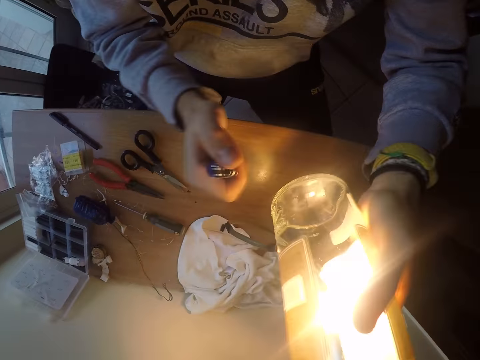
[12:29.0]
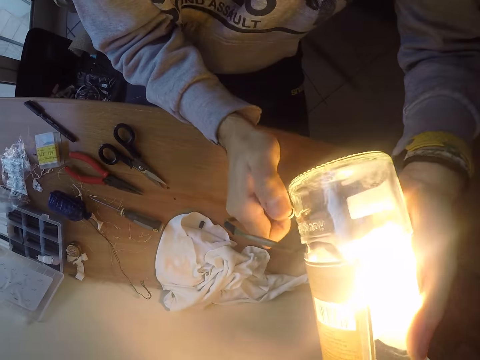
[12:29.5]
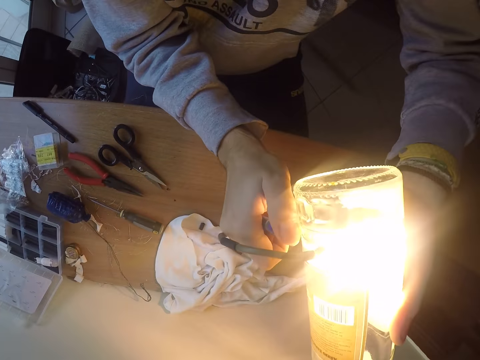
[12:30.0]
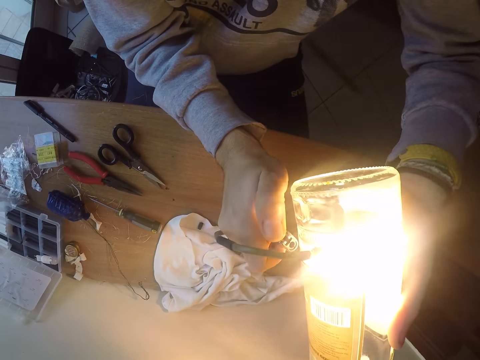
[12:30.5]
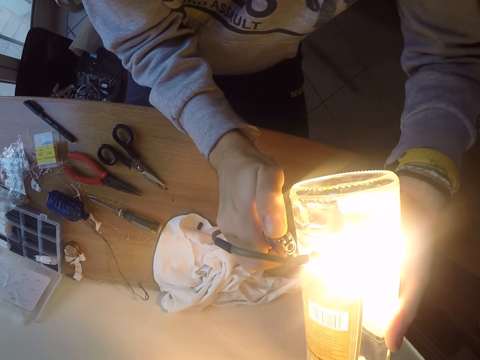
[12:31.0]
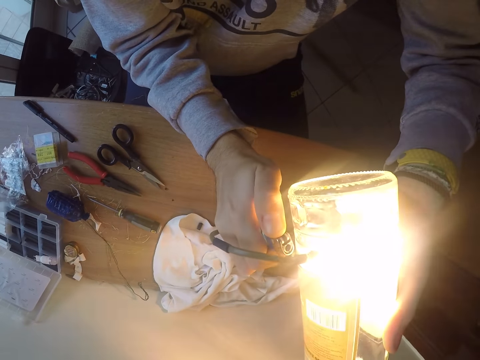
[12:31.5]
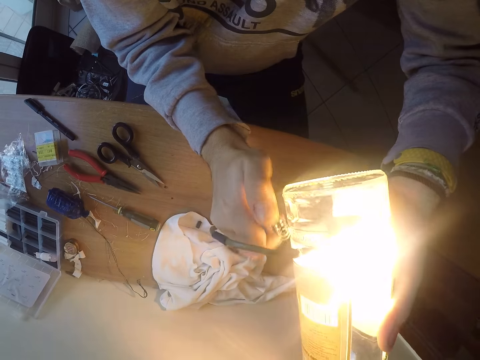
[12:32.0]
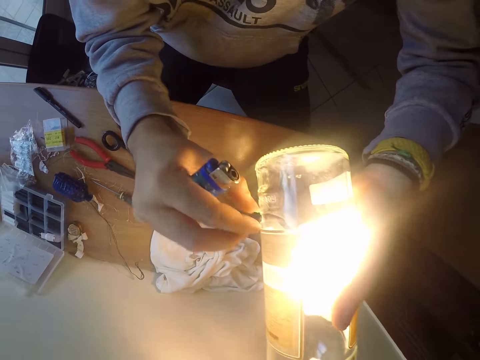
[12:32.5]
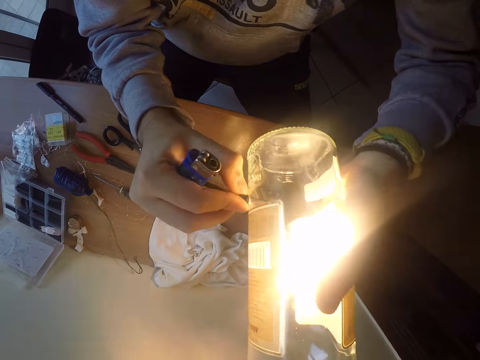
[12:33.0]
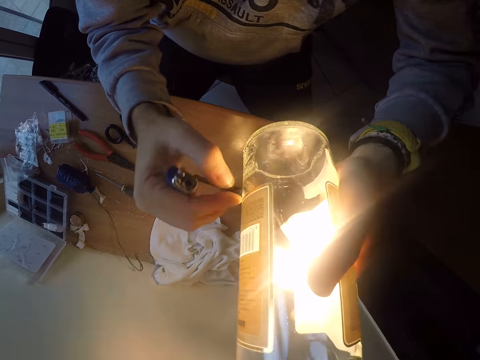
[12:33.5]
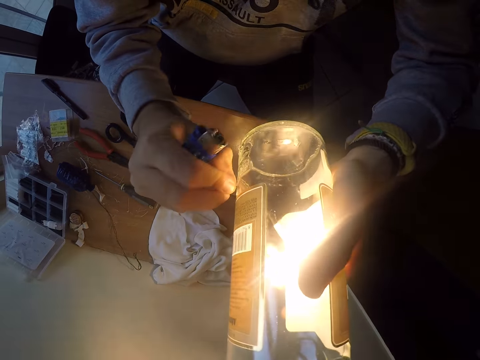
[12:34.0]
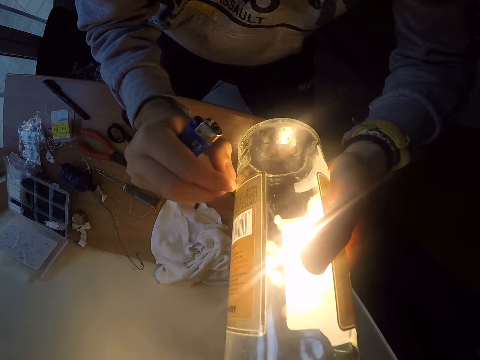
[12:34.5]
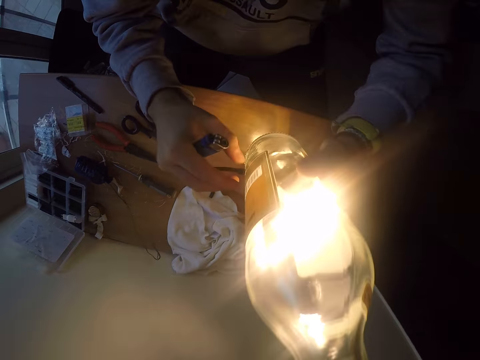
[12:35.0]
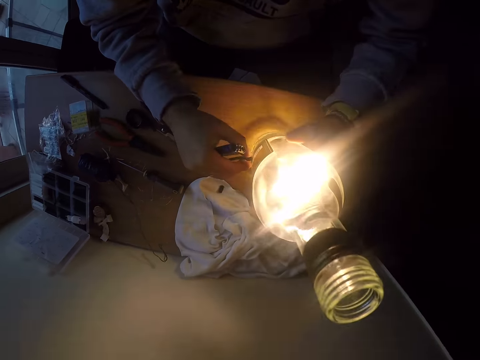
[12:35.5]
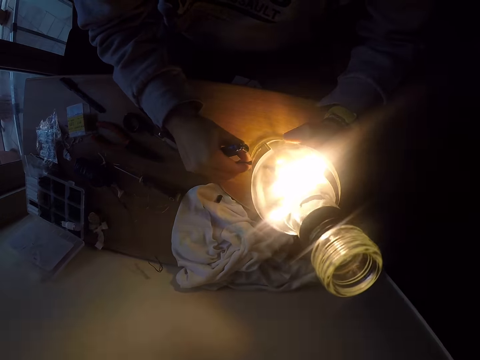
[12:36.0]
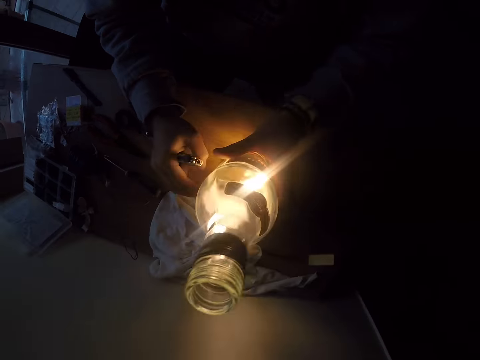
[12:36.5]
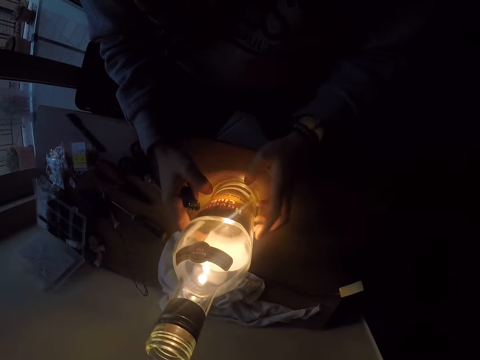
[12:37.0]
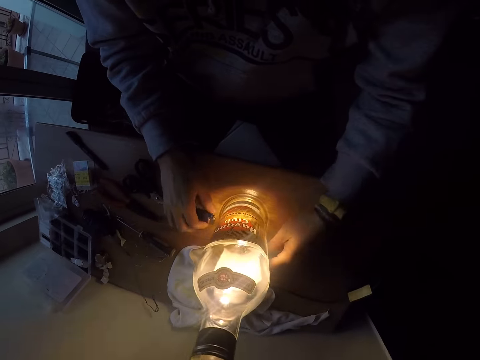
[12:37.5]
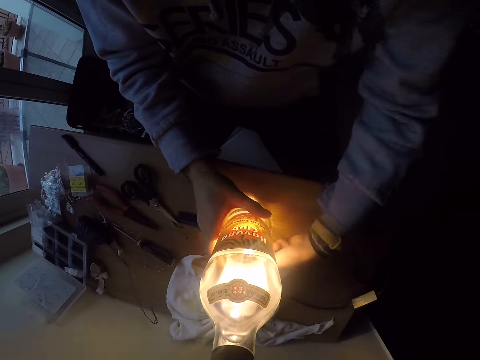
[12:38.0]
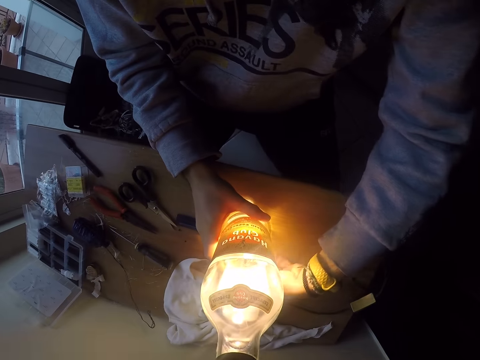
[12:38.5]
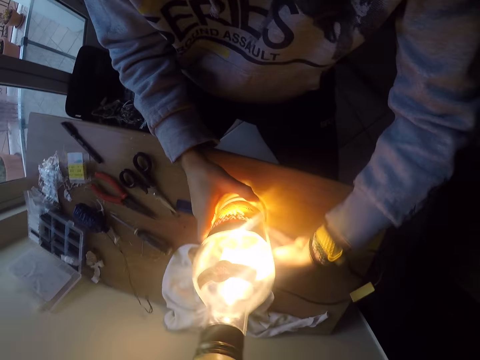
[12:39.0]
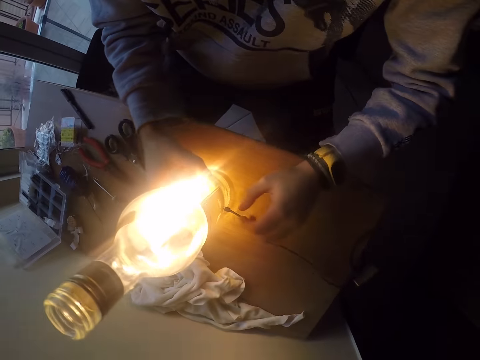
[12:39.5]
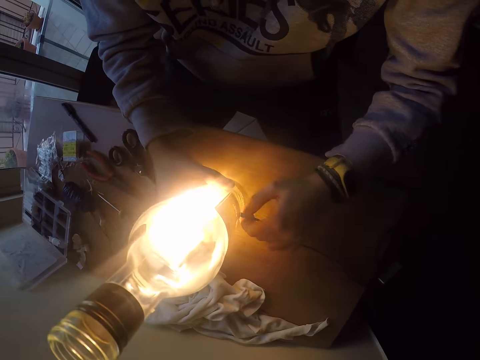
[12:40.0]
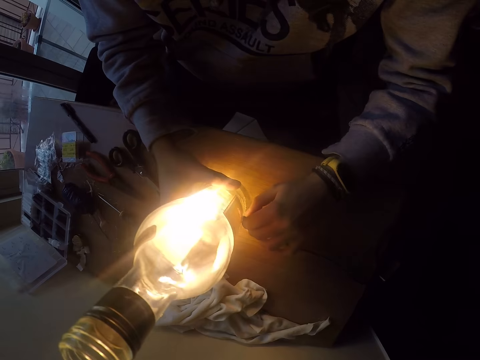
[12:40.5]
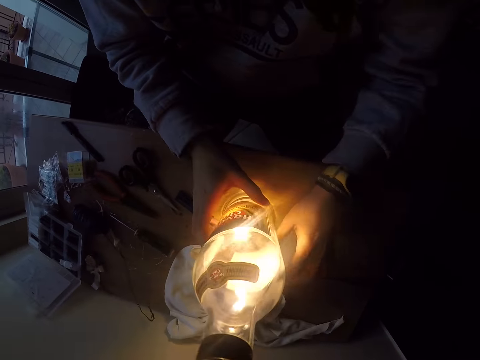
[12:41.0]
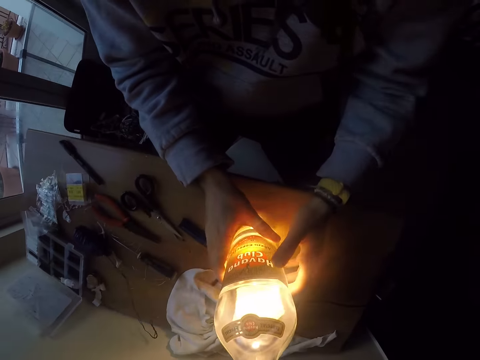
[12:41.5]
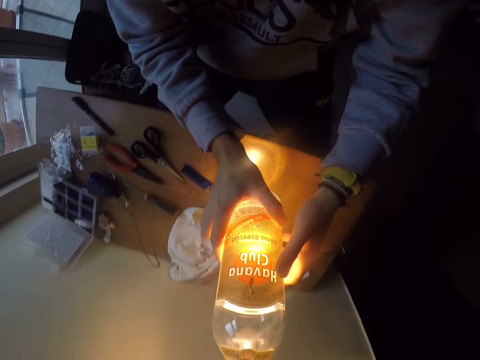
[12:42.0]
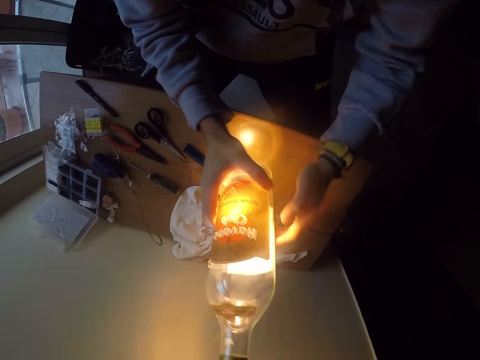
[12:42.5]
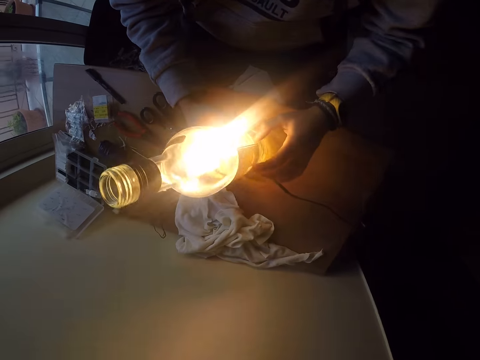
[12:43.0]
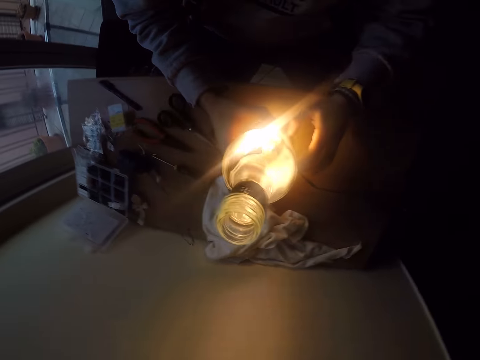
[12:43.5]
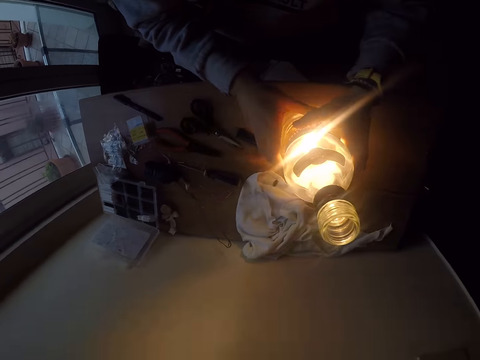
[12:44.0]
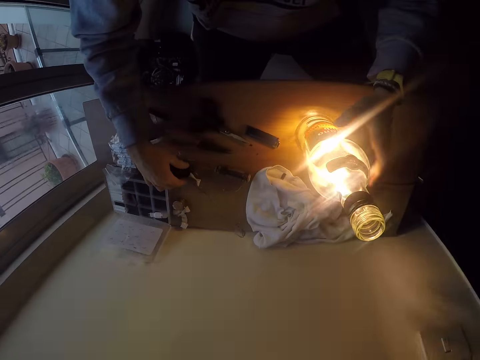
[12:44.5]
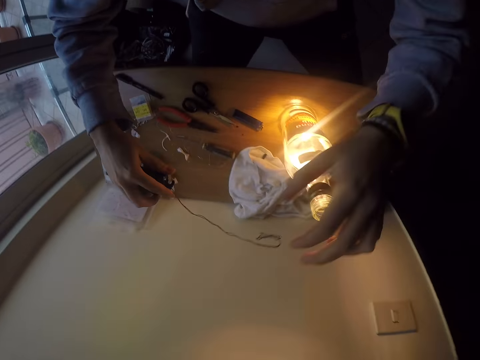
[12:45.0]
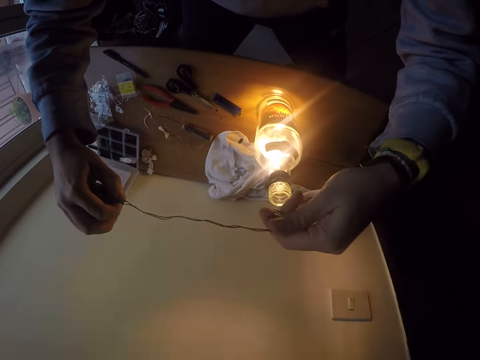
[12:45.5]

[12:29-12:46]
The camera wearer lifts the bottle with his left hand. He sparks the rubber in the bottle. He lights the lighter with his right hand below the filament. He presses the filament with his right hand. He touches the rubber with the right hand. He drops the bottle on the table with his right hand. He turns the bottle with his left hand. He drops the lighter on the table with his right hand. He twists the filament with his left hand. He turns the bottle with his left hand on the filament. He presses the filament with his left hand. He touches the rubber with the left hand. He turns the bottle with his left hand on the filament. He turns the bottle with his right hand. He lifts the bottle with both hands. He turns the bottle with both hands. He drops the bottle on the table with both hands. He turns the bottle with both hands. He picks up a roll of cables or wire with his right hand. He adjusts the wire.

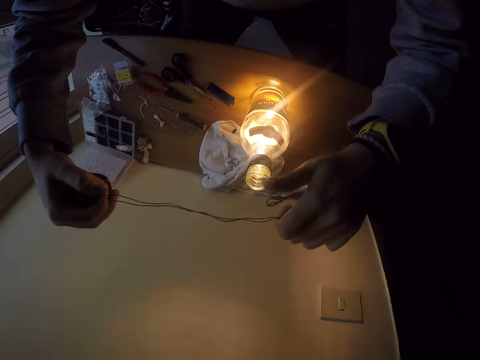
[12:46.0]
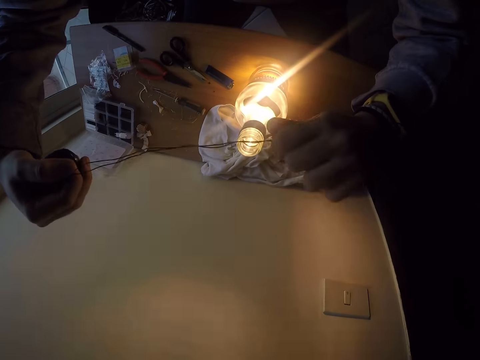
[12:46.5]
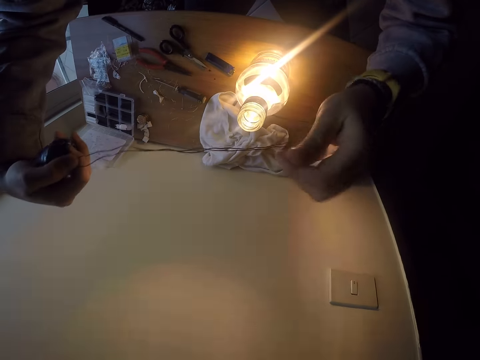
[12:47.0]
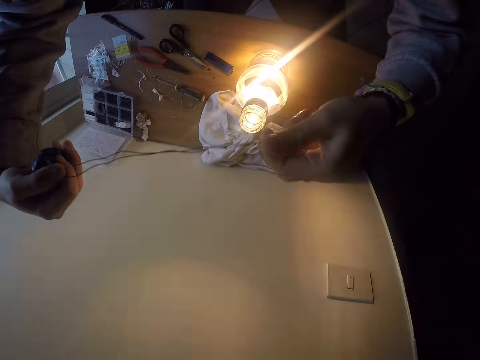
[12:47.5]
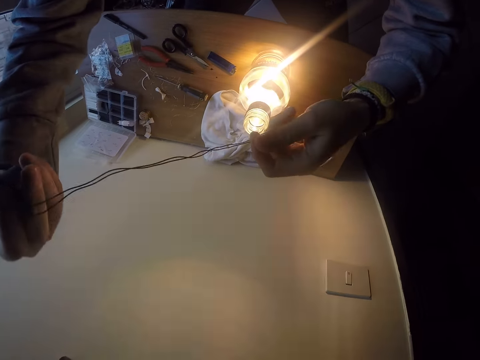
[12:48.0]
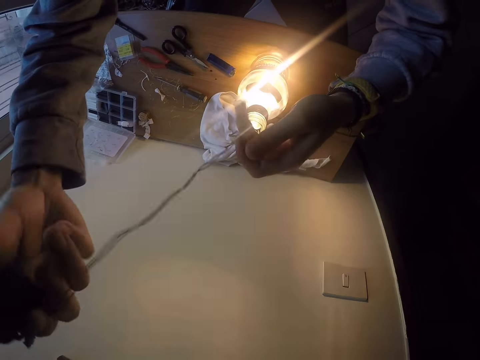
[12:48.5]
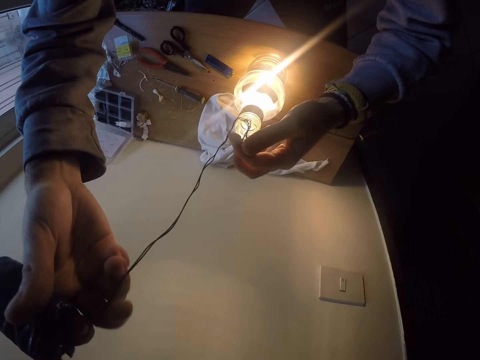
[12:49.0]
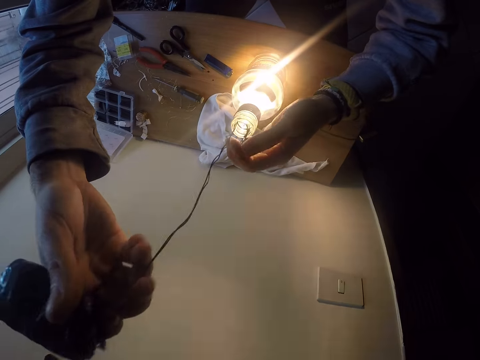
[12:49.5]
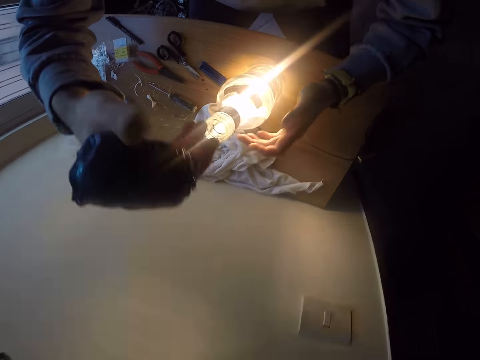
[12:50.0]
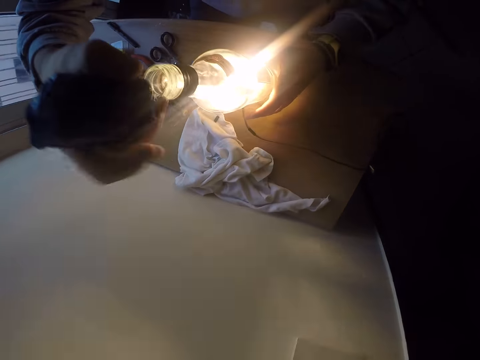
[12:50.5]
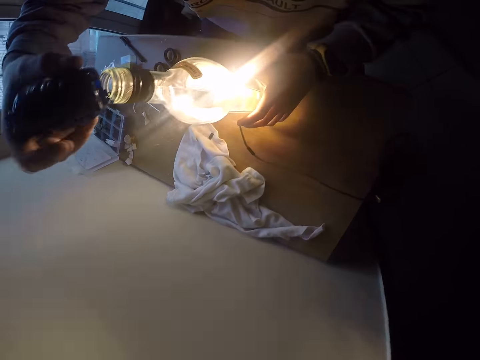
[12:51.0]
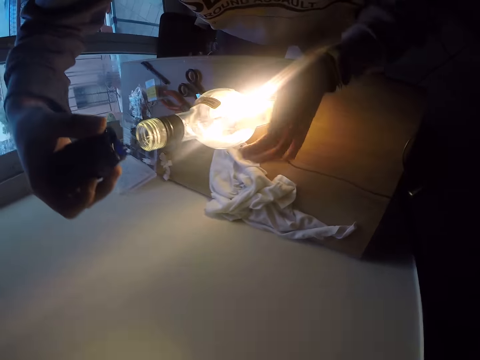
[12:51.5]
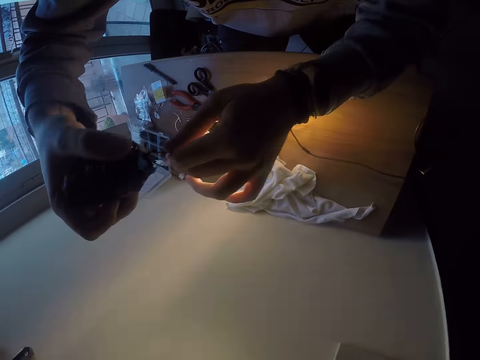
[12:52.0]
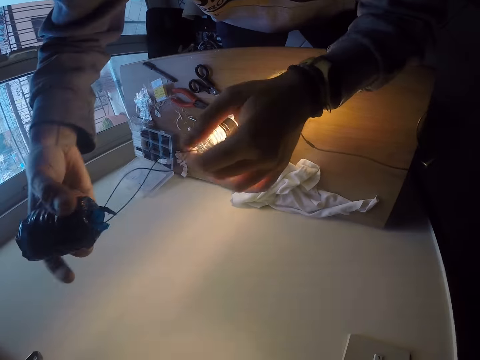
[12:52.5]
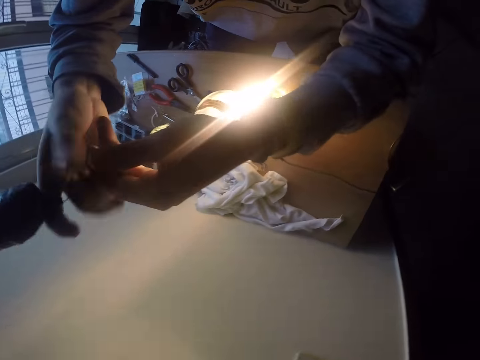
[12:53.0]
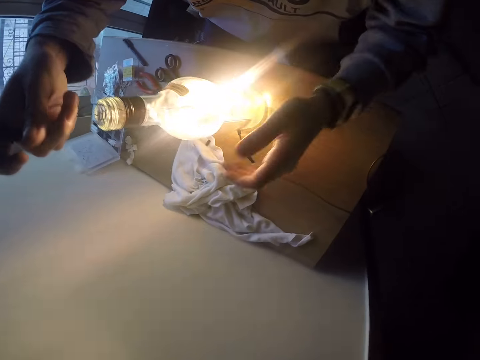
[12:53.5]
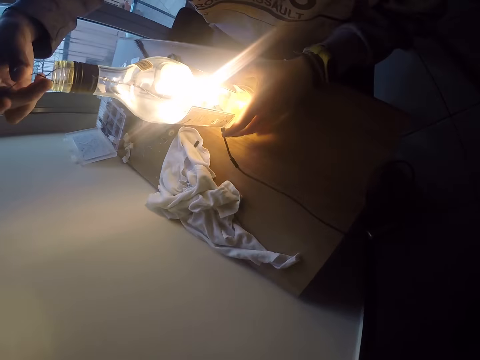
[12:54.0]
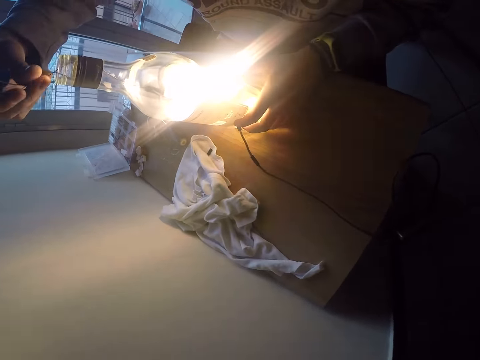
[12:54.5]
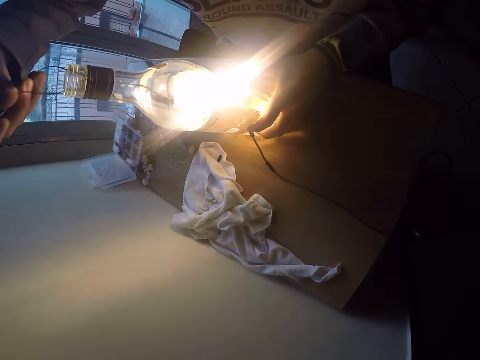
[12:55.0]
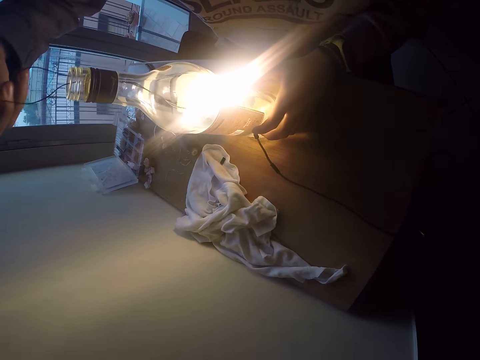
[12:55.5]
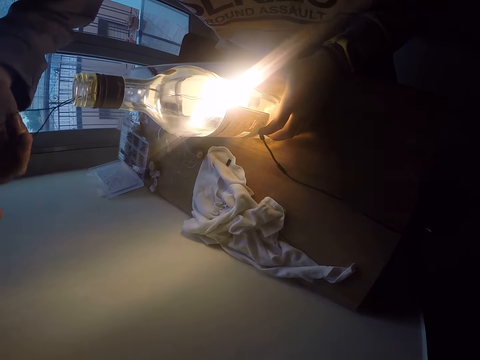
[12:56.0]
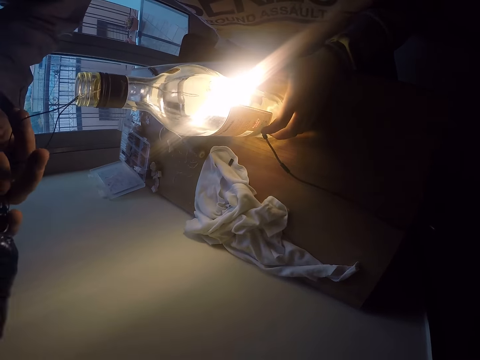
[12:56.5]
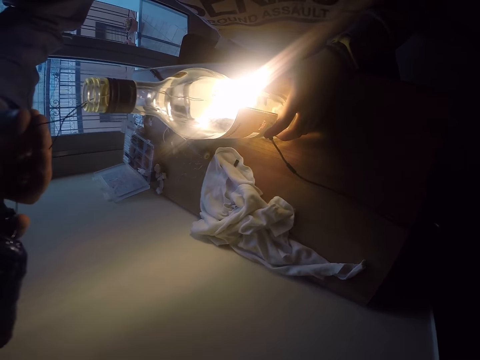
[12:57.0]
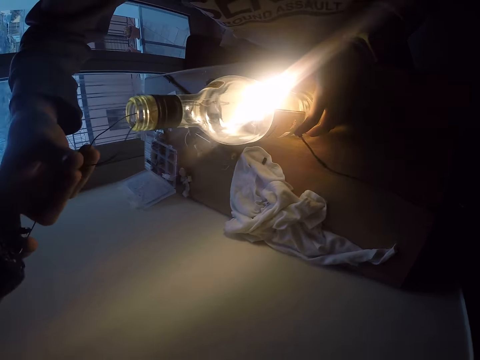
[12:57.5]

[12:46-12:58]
The camera wearer pulls a cable from the roll of cables with his left hand. He twists the cable with his left hand. He bends the cable with both hands. He puts the cable into the bottle with both hands. He holds the bottle with his left hand. He pulls out more cables from the roll of cables. He hands the cable to his right hand from his left hand. He holds the bottle with his left hand. He pulls the cable in the bottle with his right hand. He presses the cables together with his right hand.
